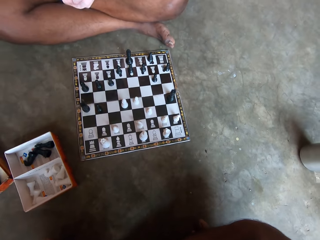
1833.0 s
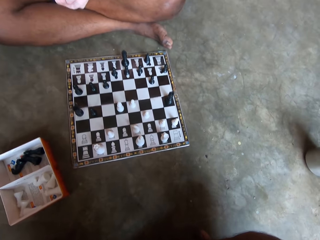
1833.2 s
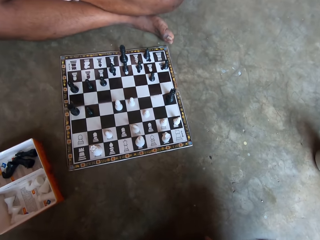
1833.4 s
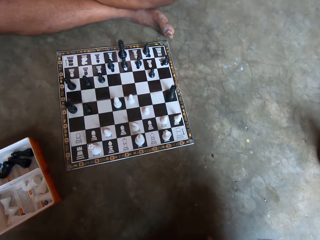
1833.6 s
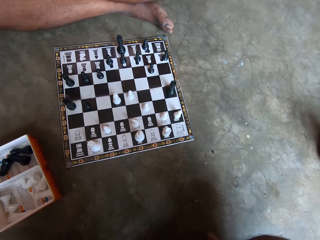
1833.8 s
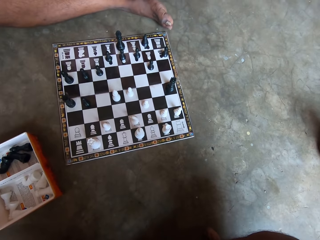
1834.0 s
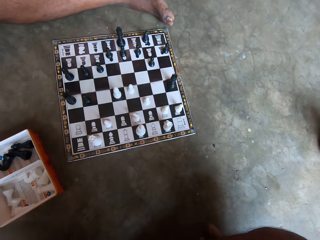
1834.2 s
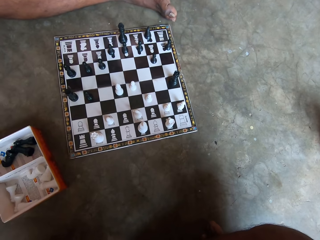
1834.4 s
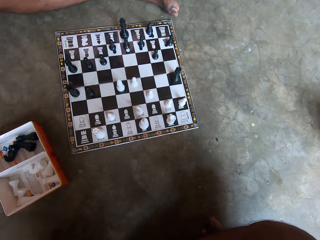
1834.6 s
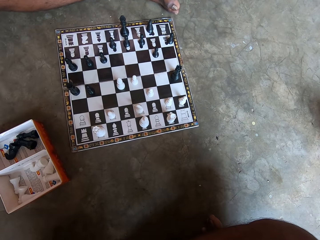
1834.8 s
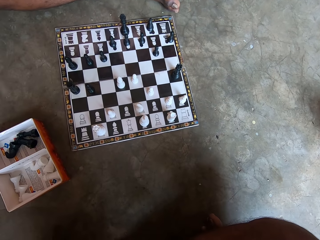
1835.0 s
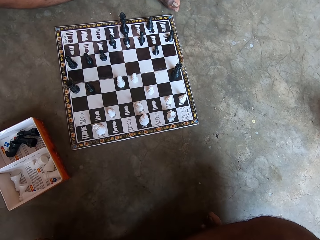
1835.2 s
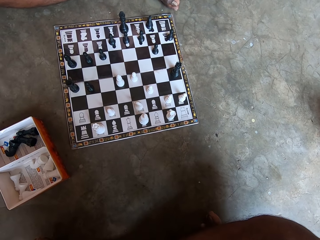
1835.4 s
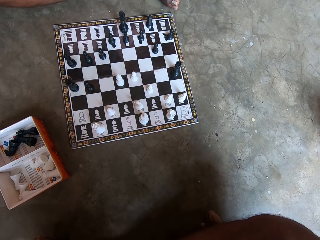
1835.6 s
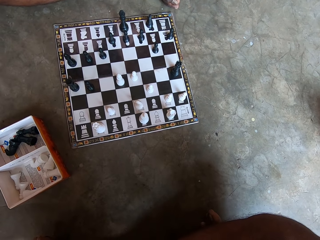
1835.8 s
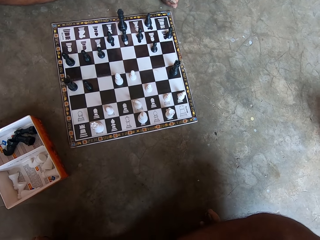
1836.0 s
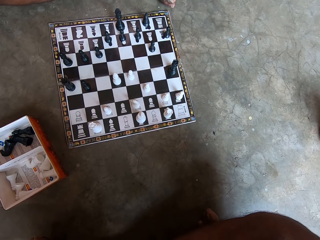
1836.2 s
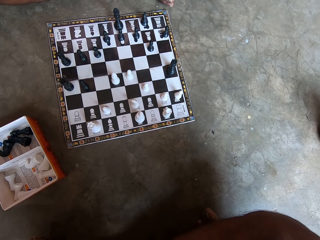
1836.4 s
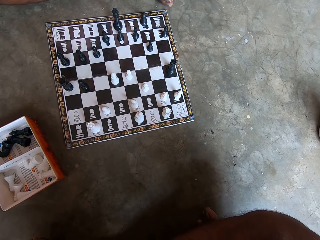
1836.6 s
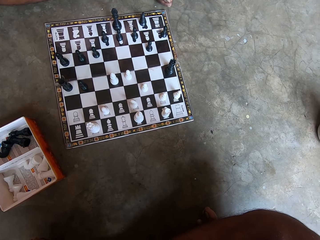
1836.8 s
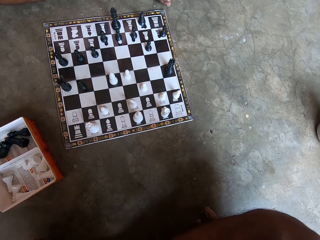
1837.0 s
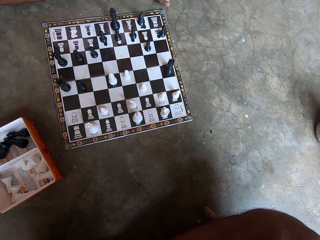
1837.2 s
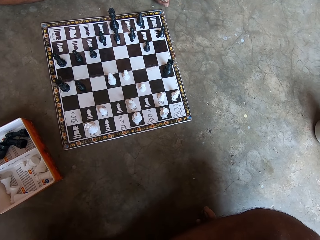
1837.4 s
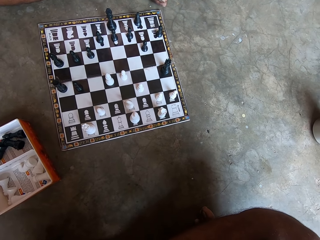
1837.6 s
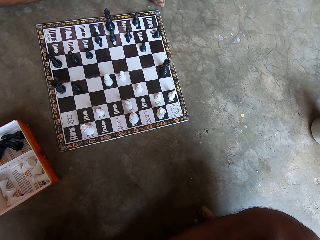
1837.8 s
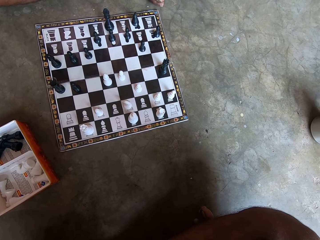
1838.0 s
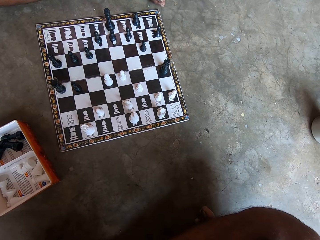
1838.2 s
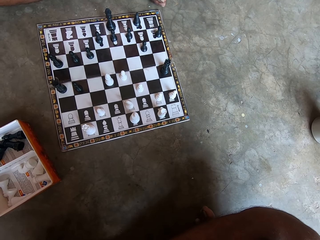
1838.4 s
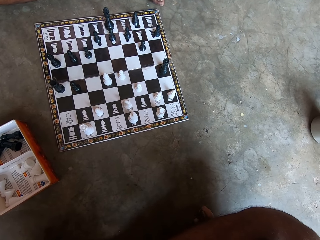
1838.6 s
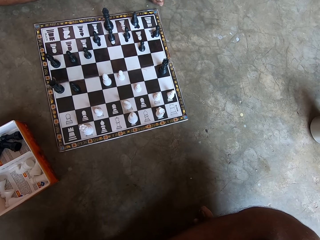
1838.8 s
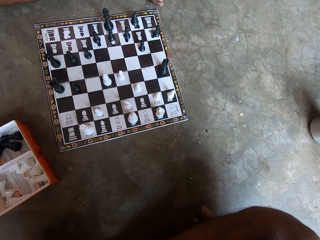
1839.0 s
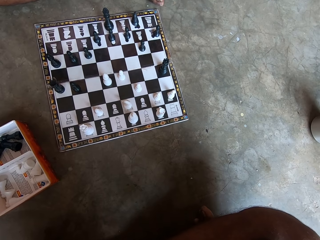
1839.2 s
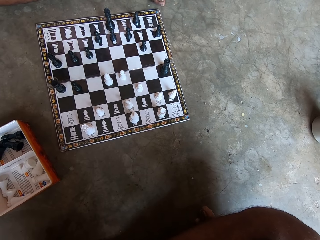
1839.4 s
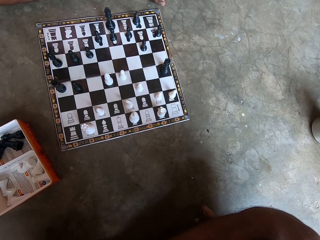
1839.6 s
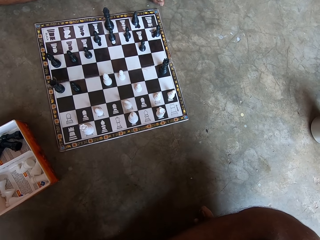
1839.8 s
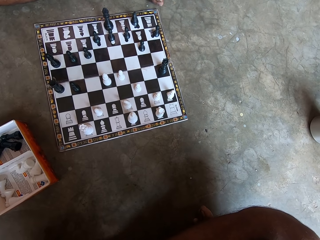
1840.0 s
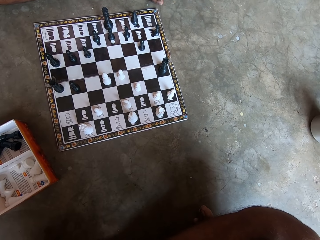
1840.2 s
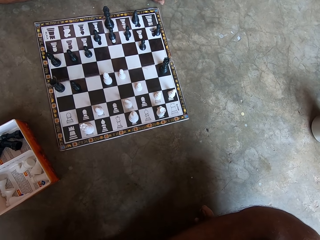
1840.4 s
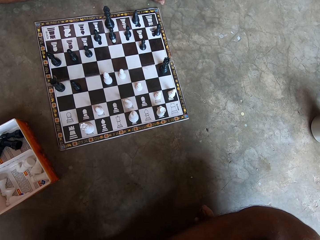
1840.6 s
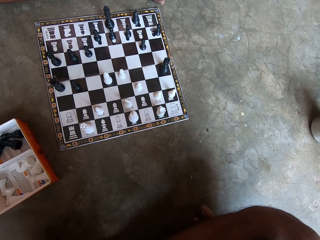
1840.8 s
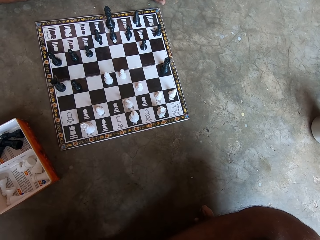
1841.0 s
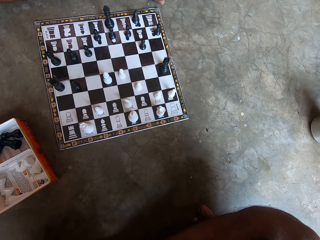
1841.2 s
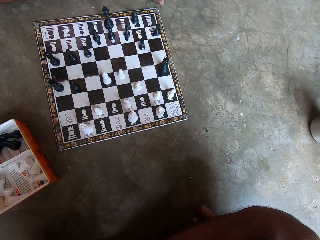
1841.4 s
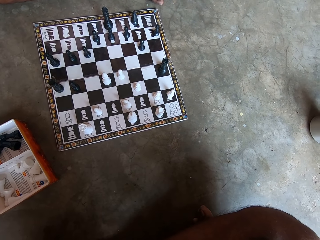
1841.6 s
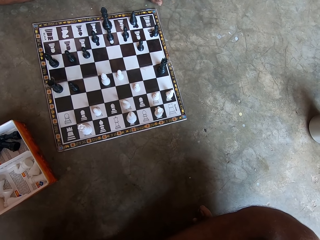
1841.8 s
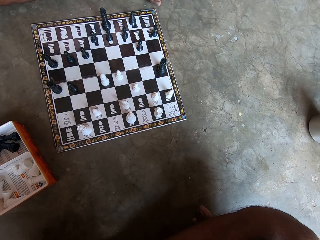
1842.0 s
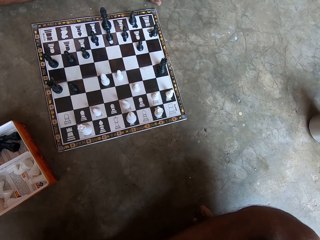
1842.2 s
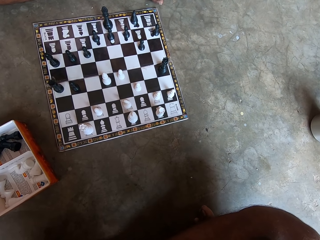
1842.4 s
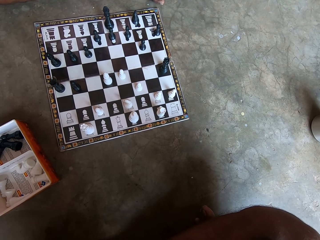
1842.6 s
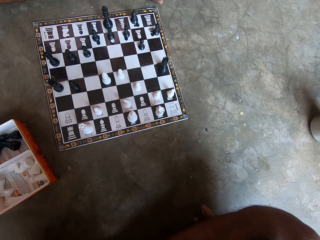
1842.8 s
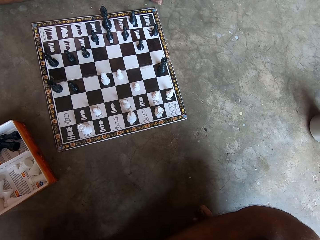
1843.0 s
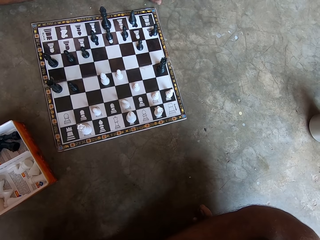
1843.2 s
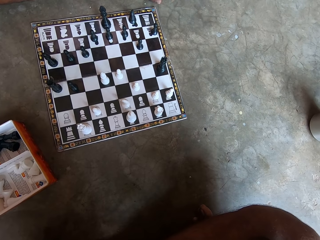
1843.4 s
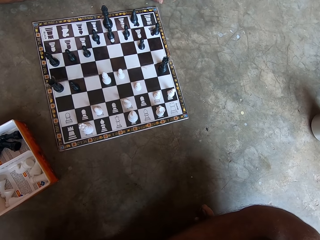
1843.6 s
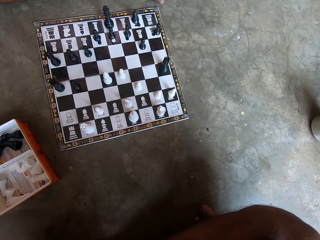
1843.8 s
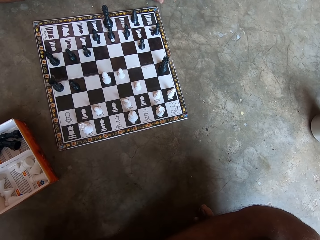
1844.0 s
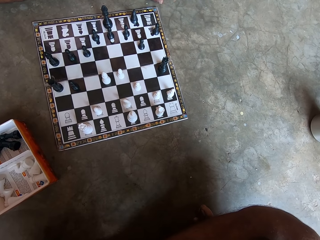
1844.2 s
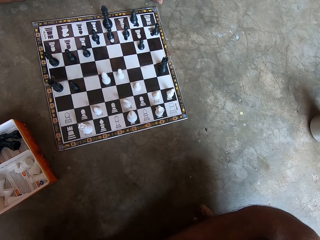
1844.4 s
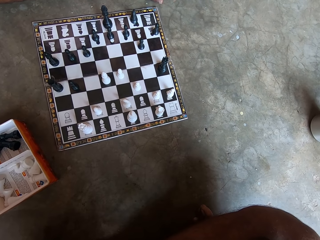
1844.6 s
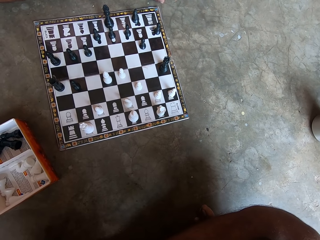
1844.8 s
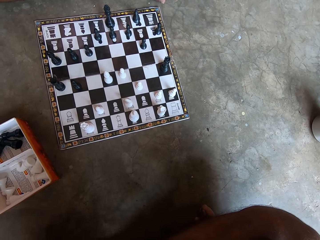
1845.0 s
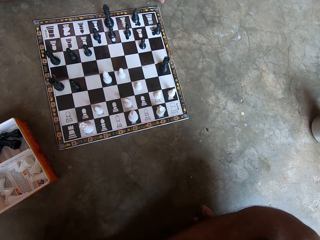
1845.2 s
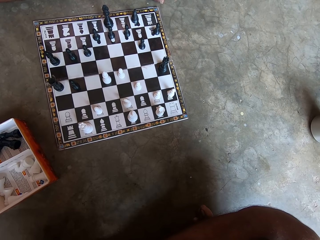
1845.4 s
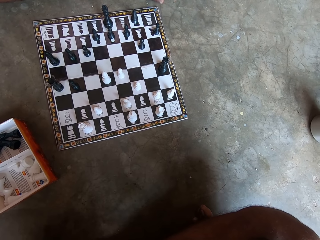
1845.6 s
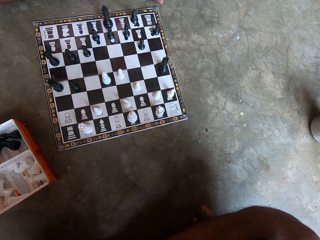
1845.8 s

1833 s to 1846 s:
The camera wearer stares at the chess board.

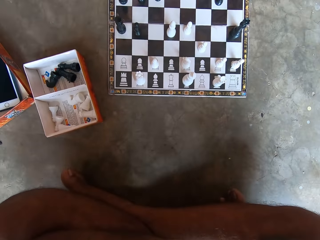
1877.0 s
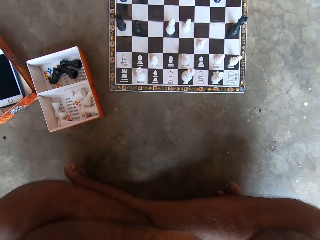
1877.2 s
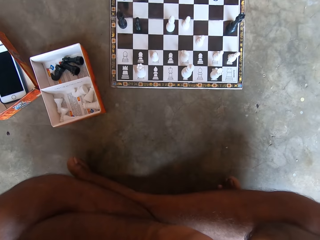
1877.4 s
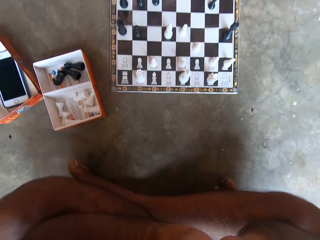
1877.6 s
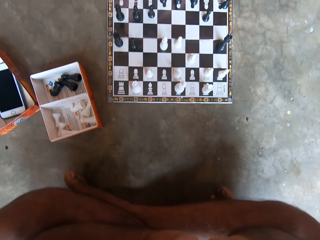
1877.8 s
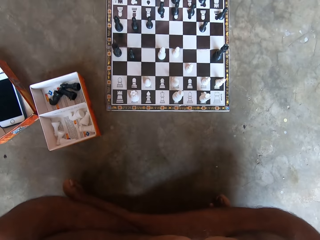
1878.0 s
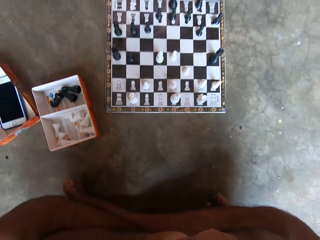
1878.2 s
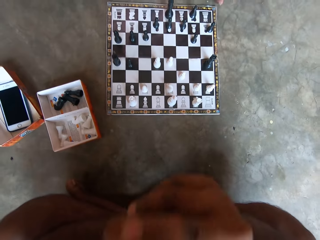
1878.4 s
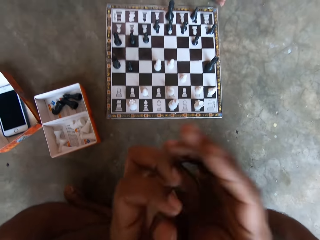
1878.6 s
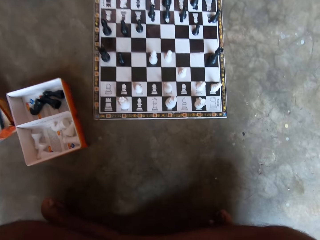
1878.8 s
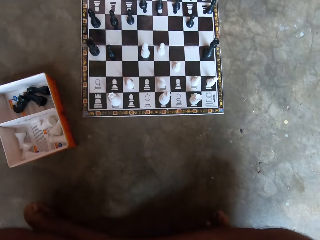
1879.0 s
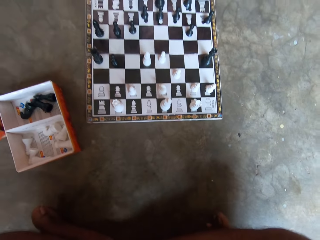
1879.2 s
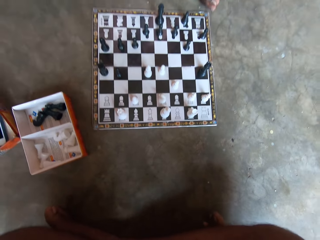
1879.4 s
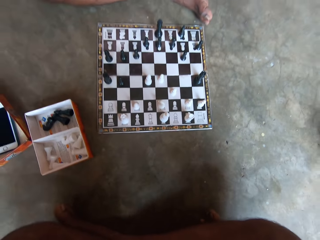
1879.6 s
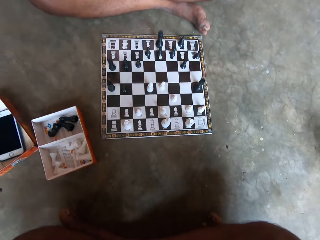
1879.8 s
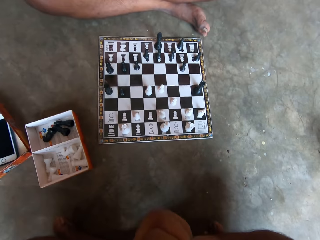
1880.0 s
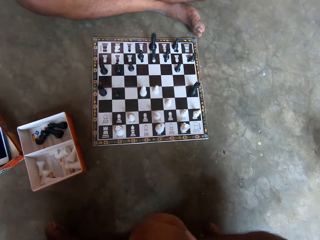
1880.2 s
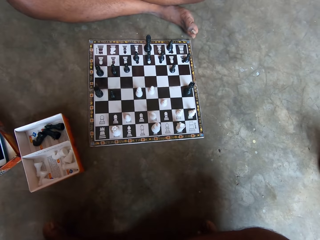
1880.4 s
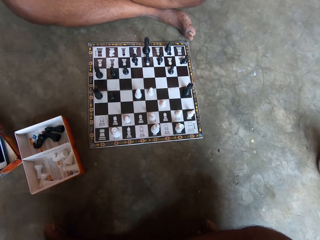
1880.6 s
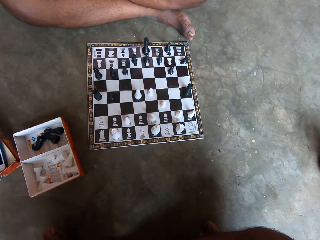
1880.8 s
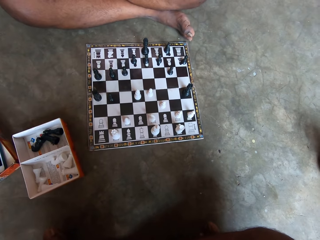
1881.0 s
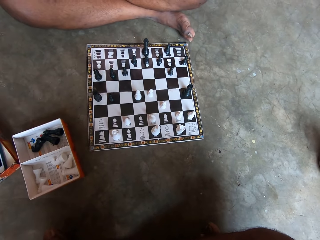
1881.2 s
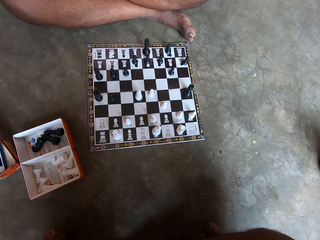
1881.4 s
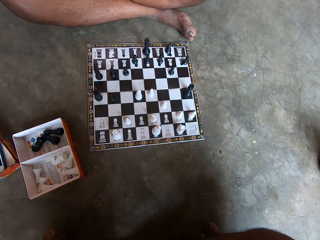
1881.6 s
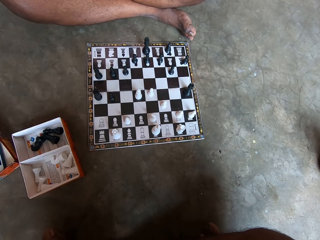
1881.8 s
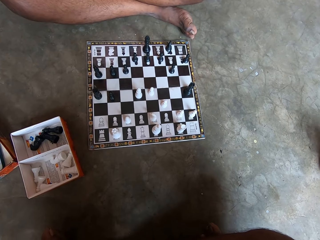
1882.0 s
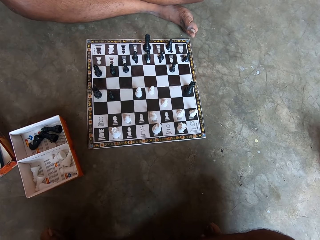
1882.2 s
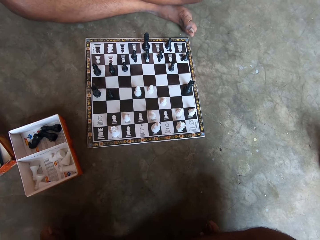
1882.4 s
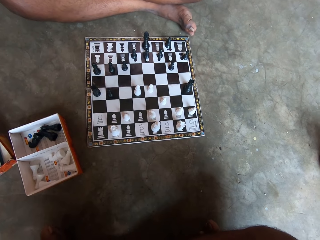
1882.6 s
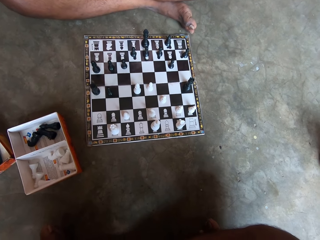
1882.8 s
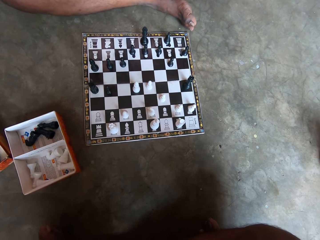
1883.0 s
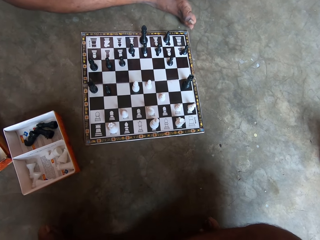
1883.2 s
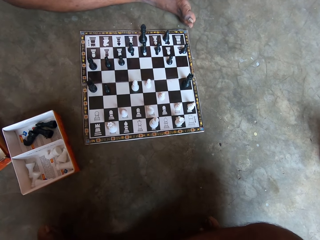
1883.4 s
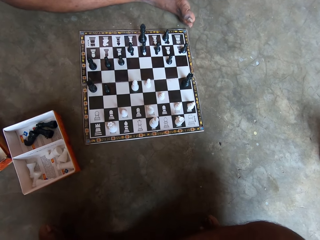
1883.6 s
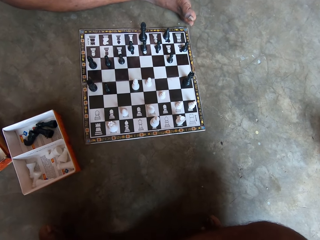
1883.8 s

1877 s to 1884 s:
The camera wearer moves his hands.

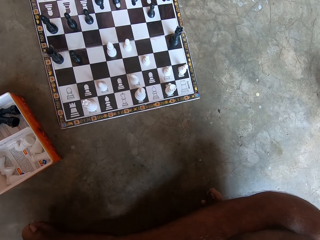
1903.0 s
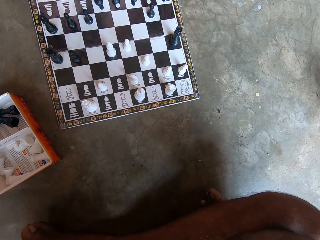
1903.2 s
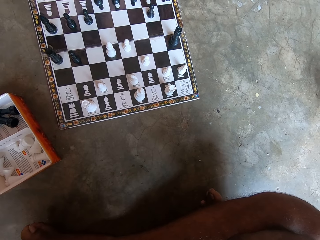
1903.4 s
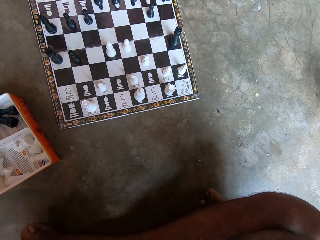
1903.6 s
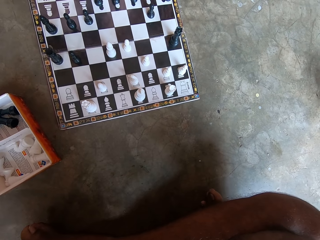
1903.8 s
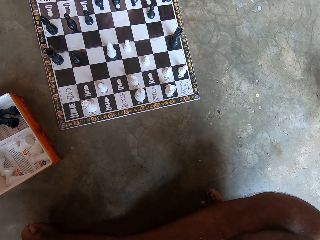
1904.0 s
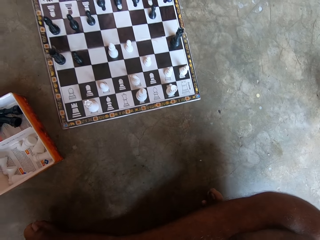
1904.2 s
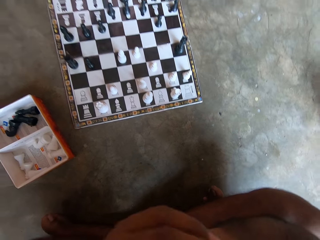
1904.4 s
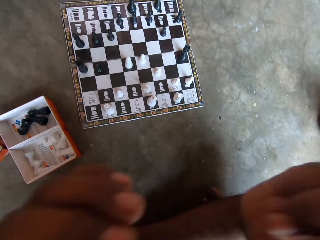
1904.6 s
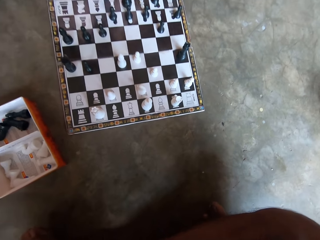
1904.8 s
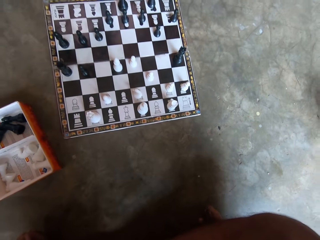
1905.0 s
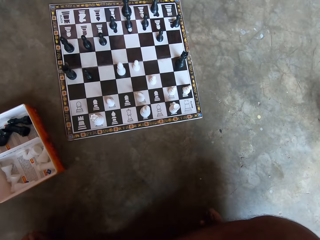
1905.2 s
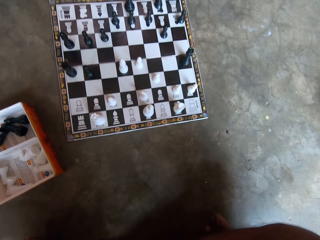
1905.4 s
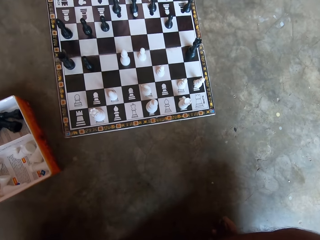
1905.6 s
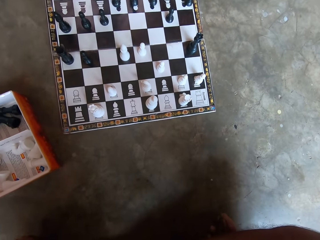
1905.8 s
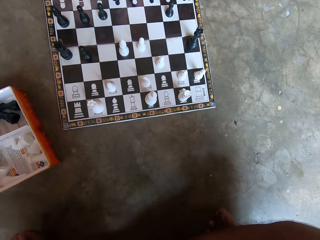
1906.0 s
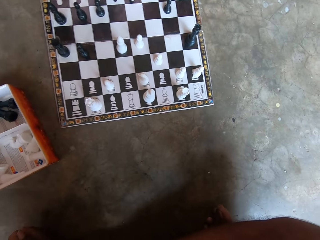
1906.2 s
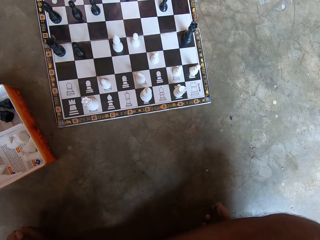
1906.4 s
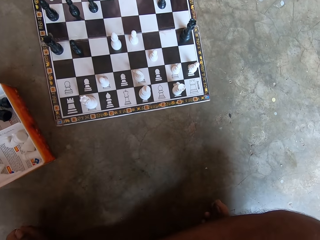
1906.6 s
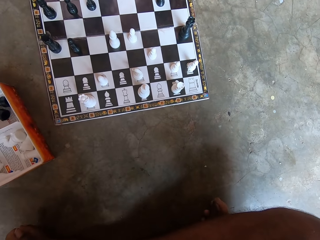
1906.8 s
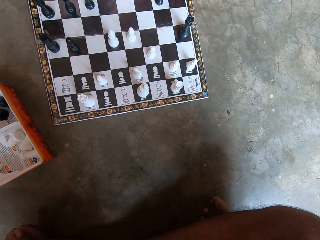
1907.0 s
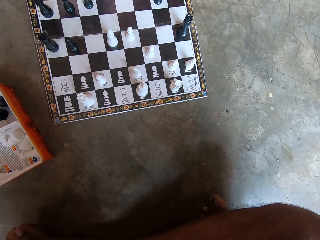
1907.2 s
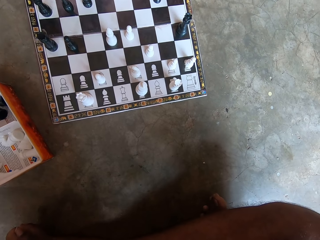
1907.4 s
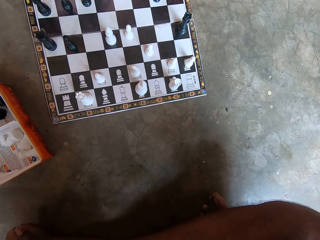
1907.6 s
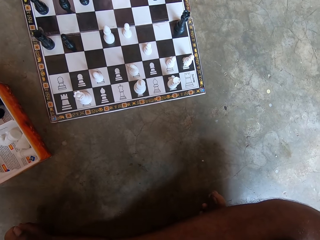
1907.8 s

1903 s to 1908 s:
The camera wearer raises his hands. He fixes something. He looks at the draft game.
